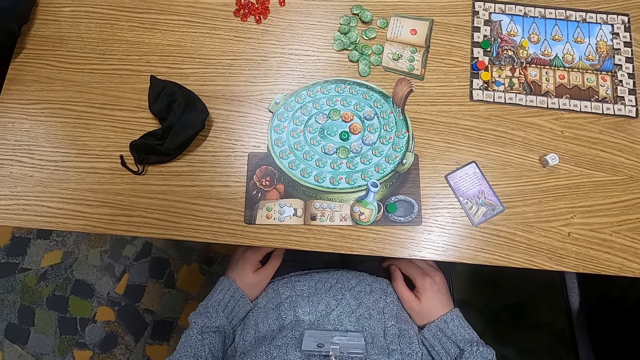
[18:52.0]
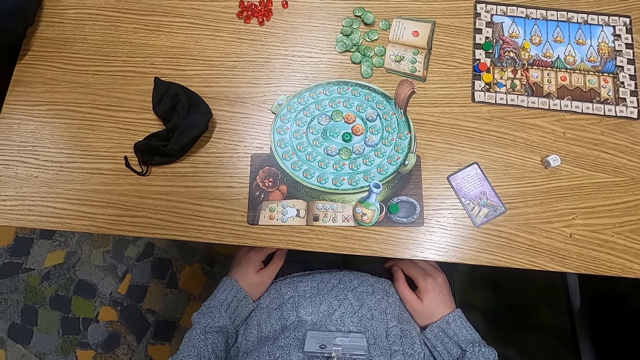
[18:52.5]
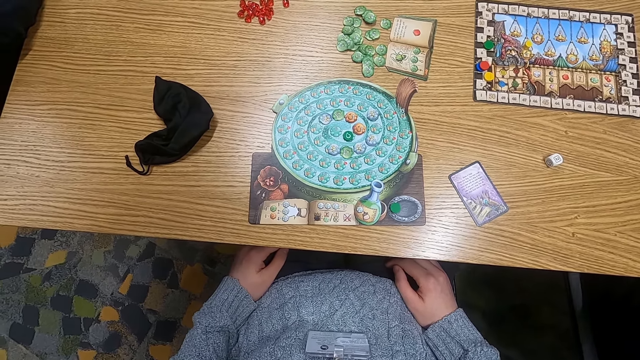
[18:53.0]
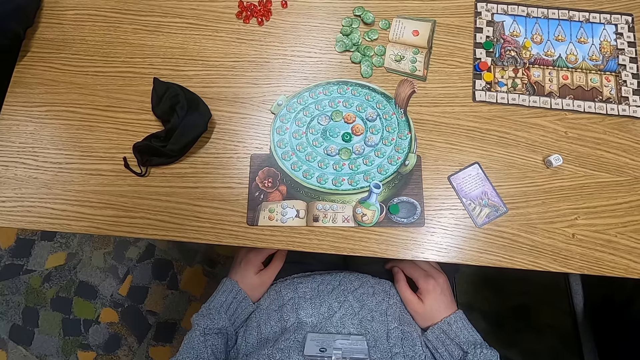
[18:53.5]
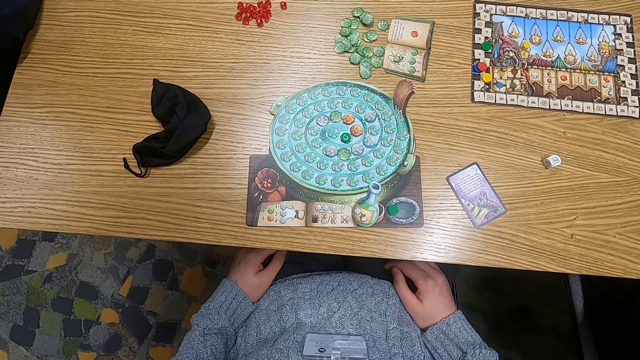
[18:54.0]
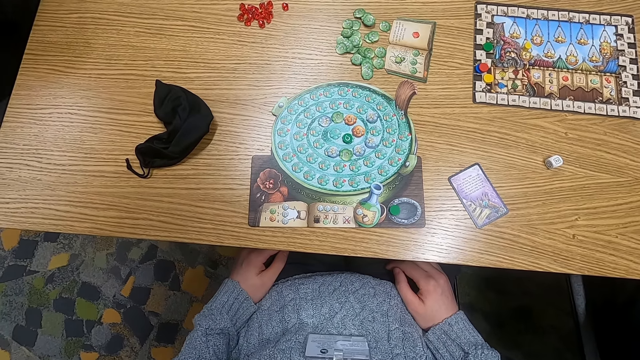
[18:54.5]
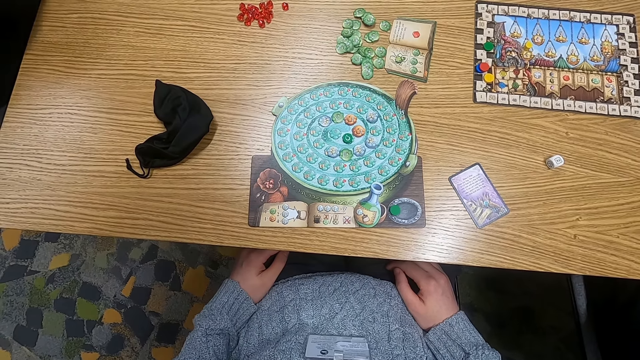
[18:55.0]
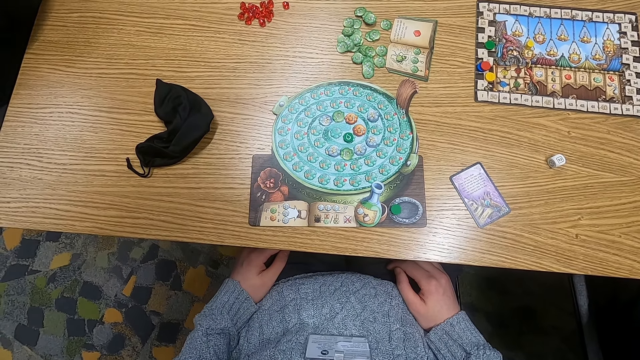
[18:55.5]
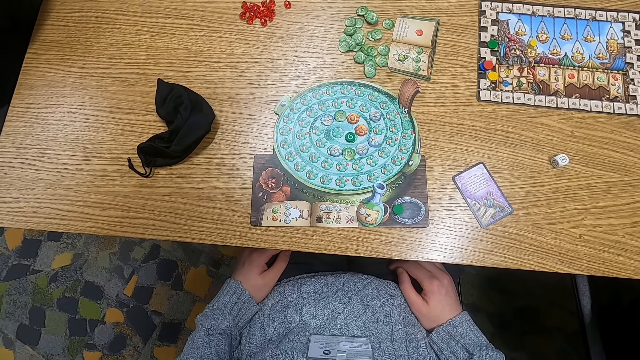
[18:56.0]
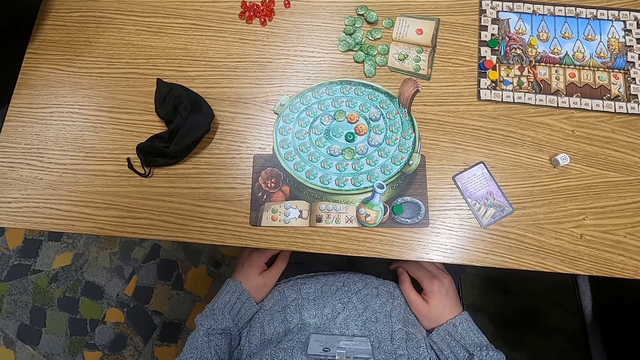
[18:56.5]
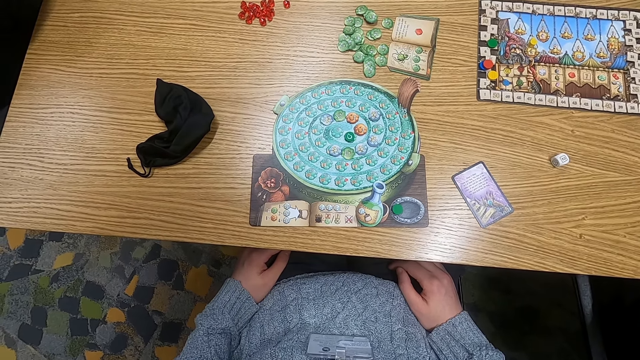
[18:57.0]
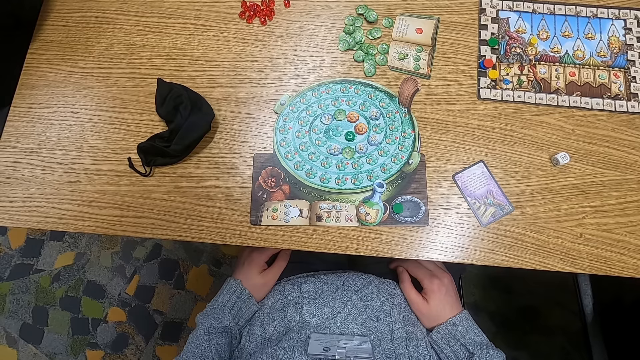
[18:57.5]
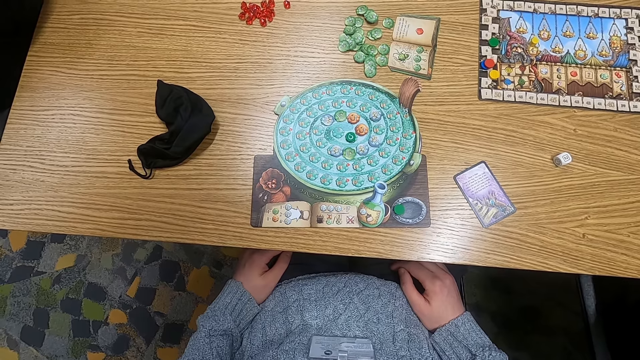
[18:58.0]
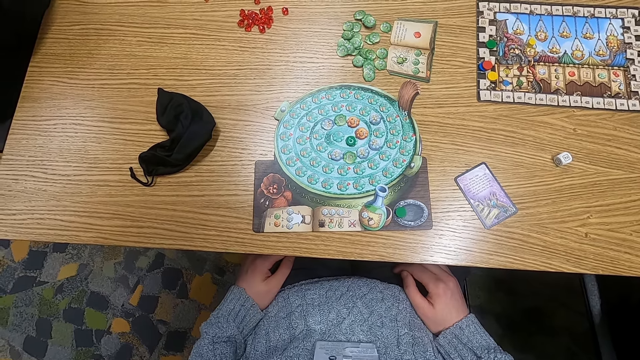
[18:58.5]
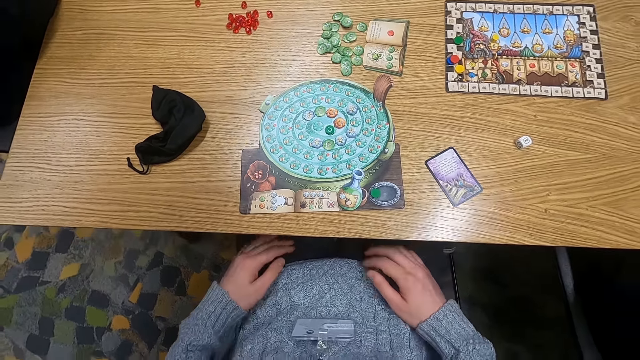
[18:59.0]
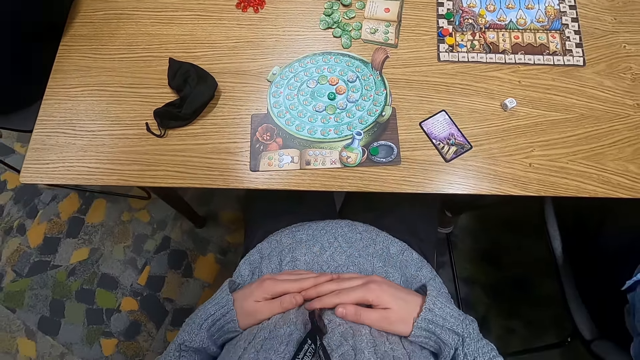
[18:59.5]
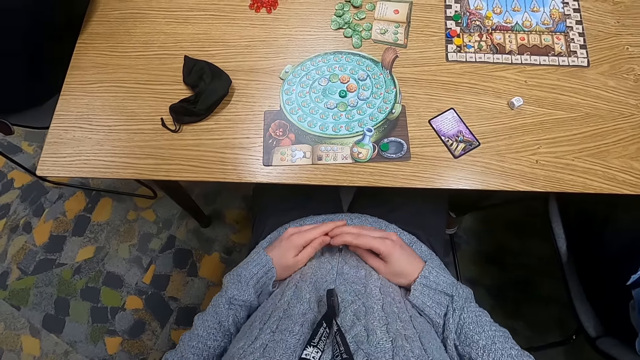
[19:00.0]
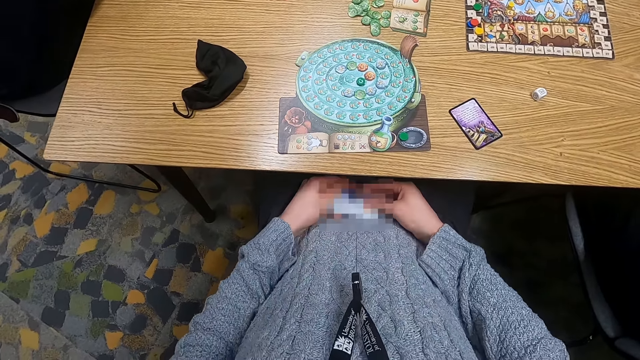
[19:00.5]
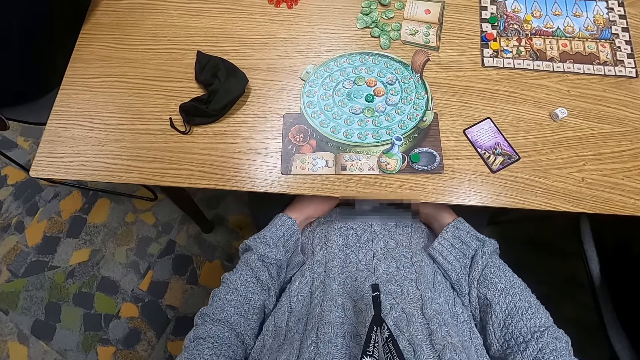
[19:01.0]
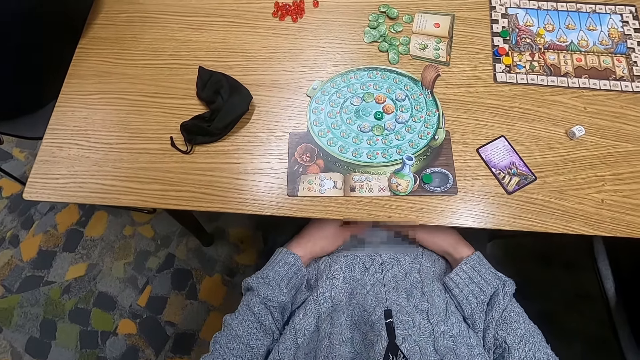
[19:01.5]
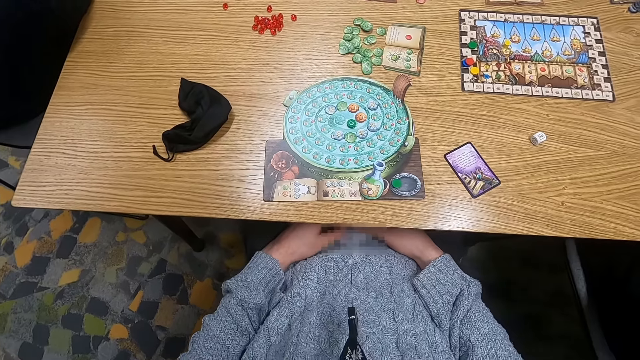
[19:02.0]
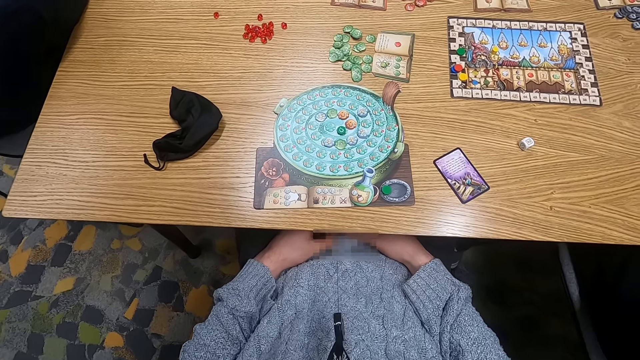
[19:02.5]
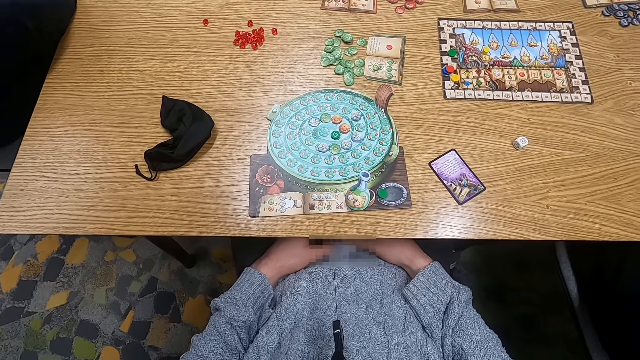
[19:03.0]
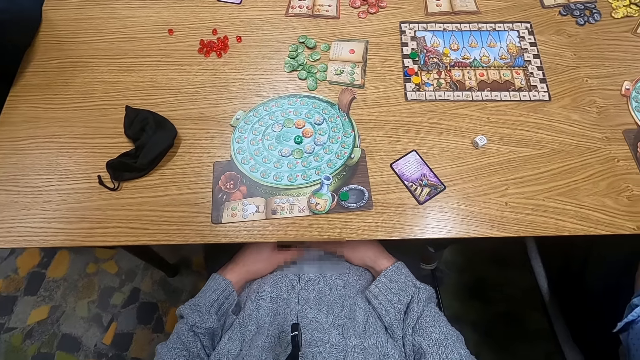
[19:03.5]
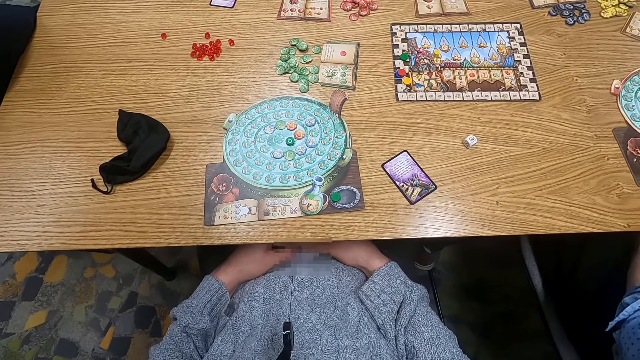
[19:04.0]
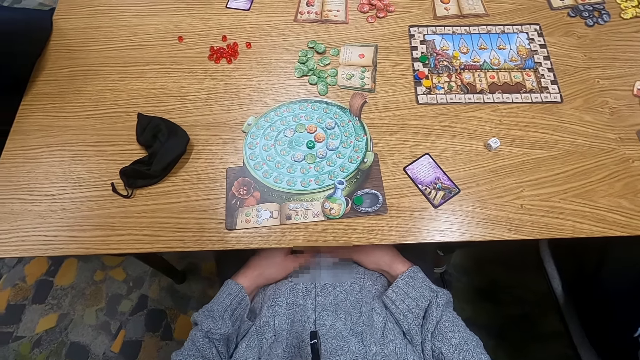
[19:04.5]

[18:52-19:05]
The camera wearer turns to the side. They hold a tag. They touch something.

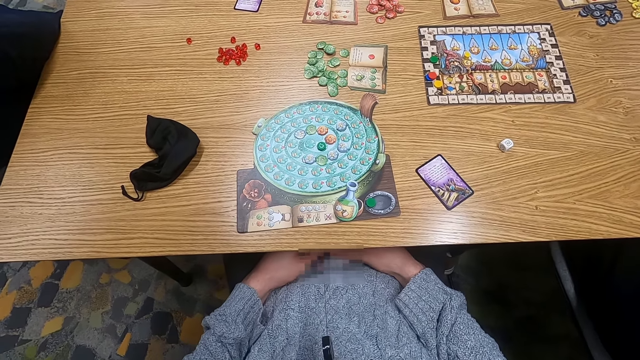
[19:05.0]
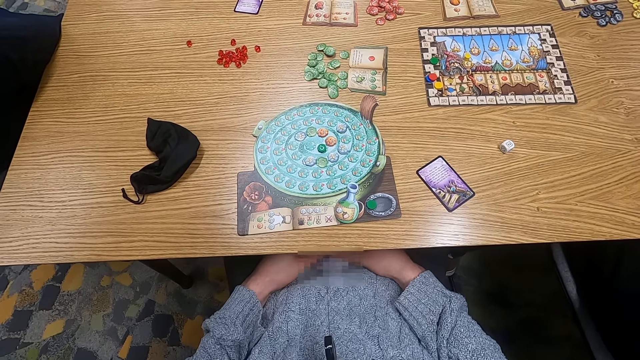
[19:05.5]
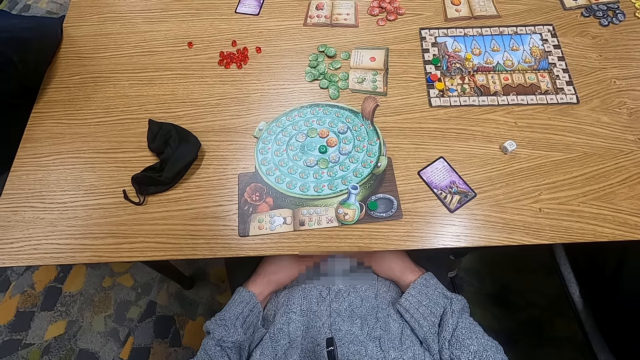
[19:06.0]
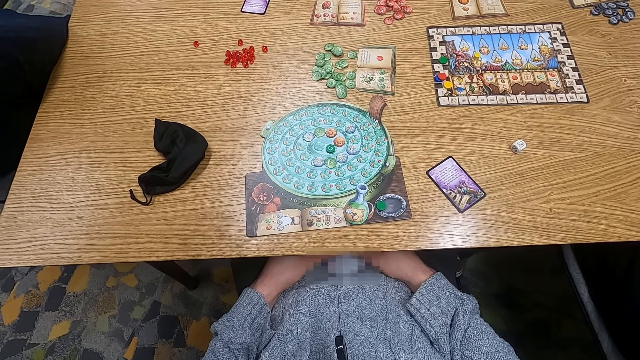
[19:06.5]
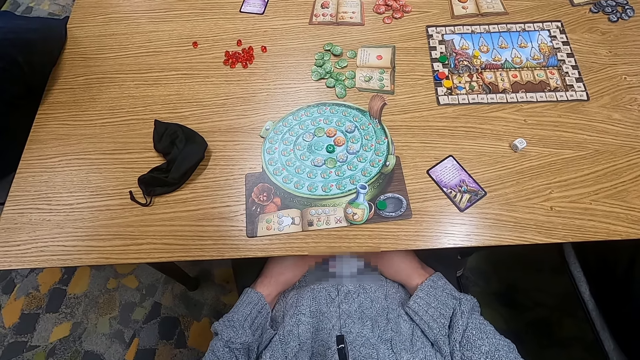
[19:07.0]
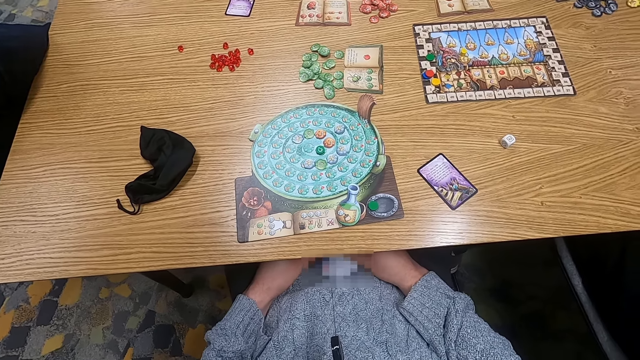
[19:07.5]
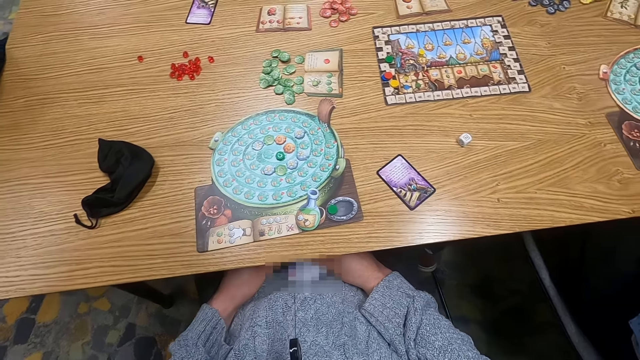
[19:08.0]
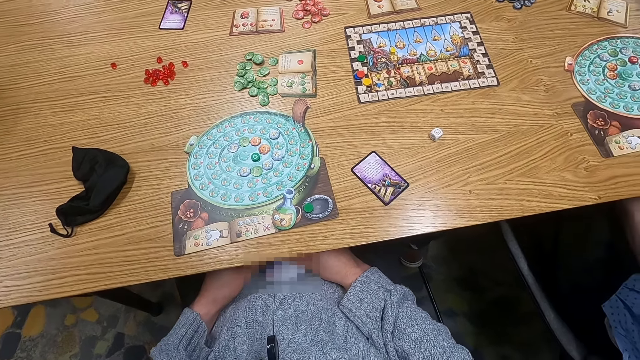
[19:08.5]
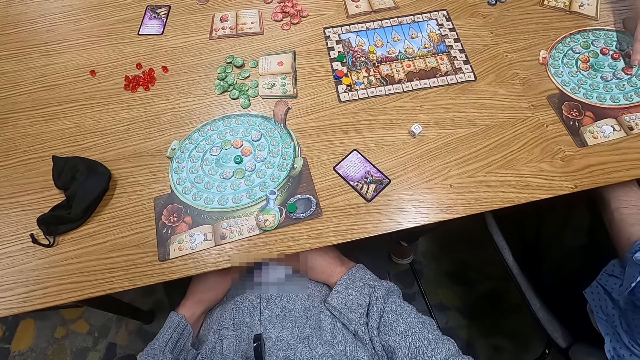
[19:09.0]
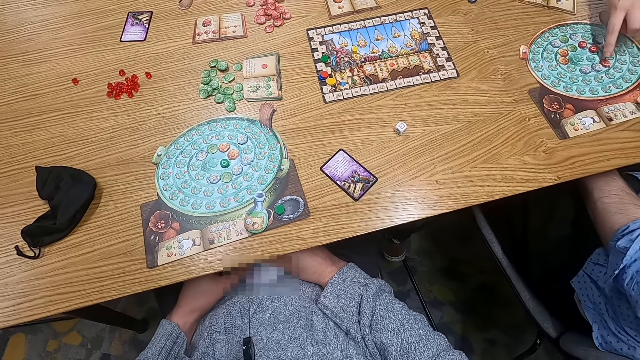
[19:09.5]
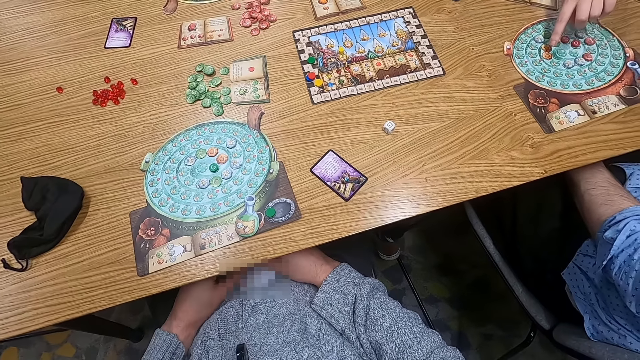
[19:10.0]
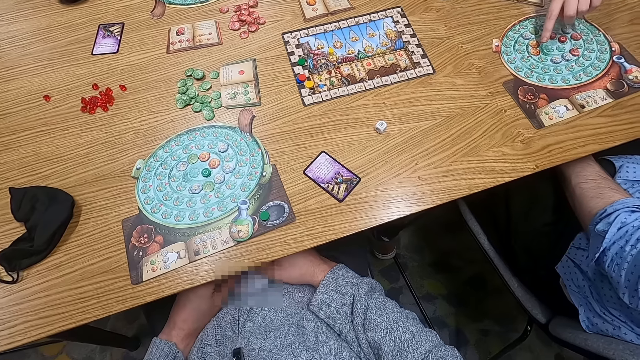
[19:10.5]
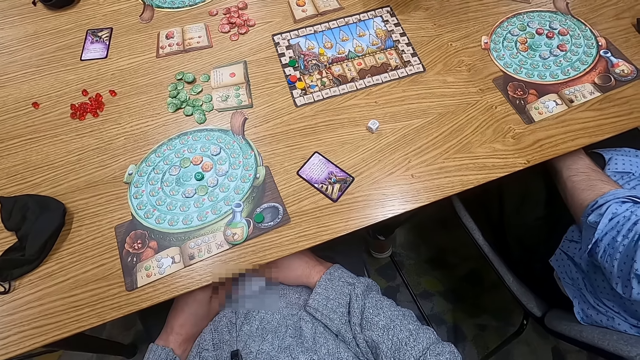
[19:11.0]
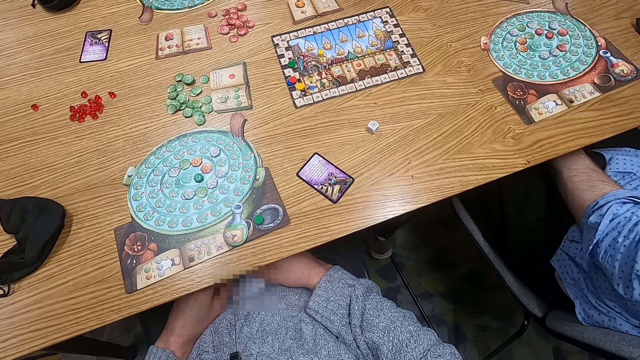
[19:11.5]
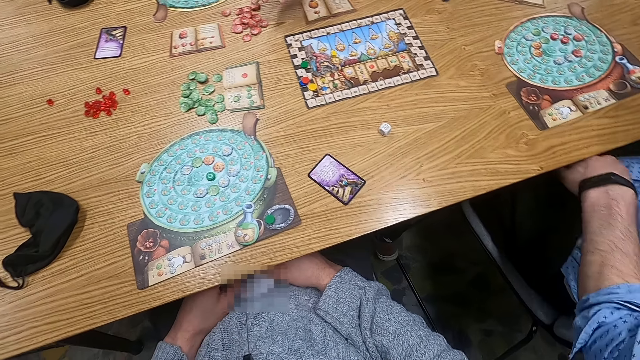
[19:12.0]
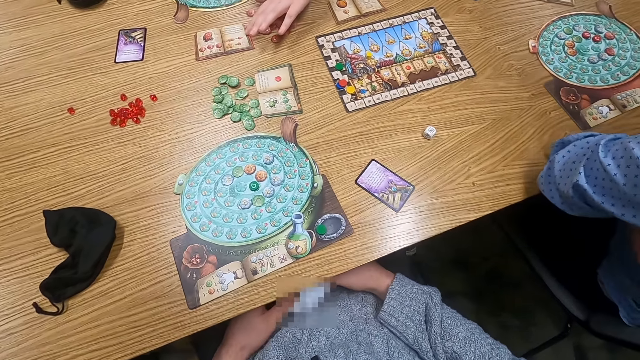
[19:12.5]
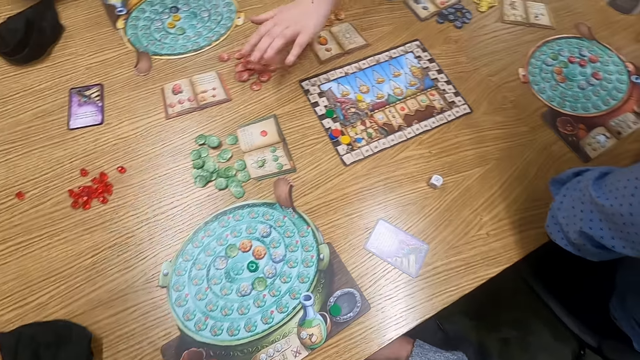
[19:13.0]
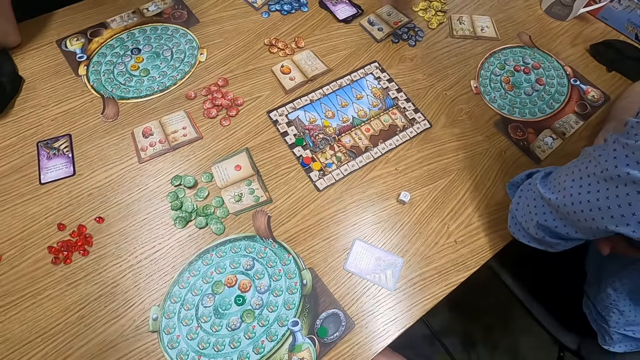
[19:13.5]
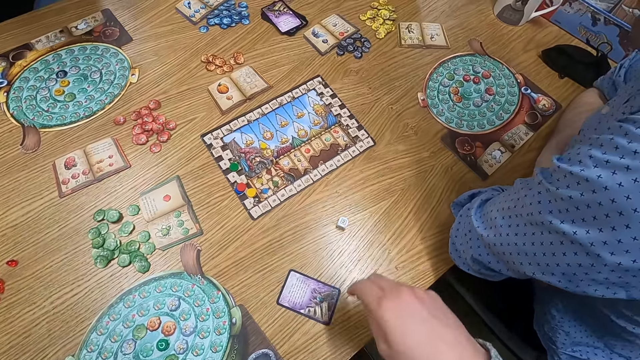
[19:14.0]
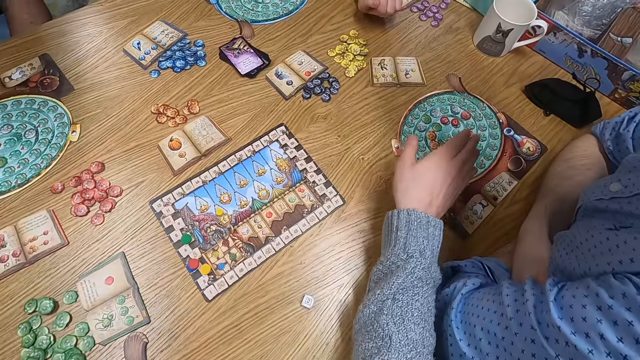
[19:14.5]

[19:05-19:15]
The camera wearer turns to the side. A man touches a board. The man holds a point token on the table. The camera wearer turns to the side.
